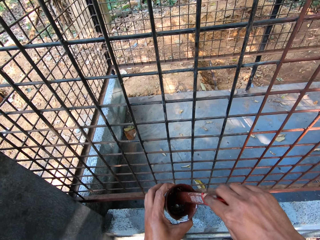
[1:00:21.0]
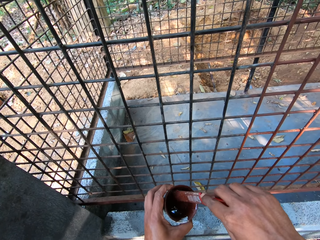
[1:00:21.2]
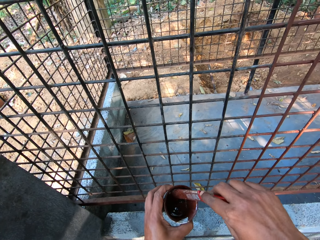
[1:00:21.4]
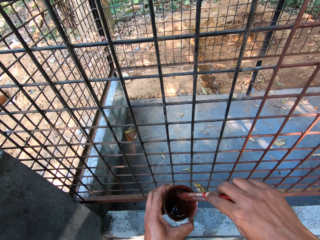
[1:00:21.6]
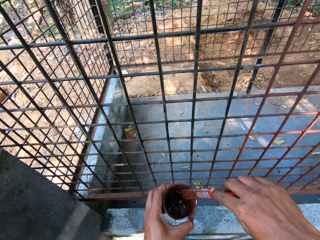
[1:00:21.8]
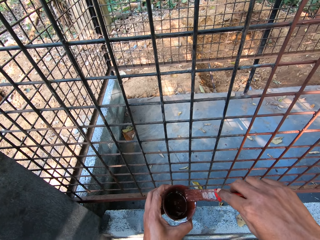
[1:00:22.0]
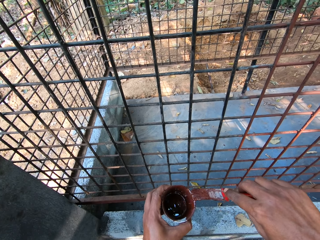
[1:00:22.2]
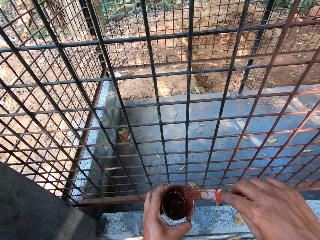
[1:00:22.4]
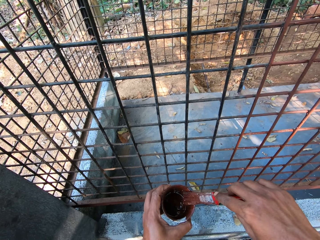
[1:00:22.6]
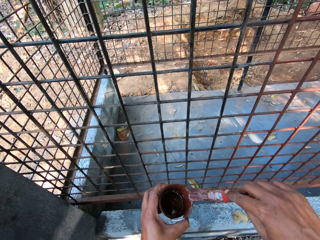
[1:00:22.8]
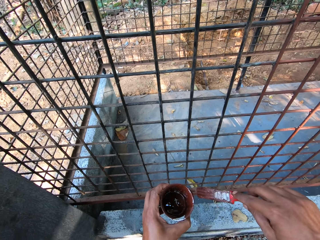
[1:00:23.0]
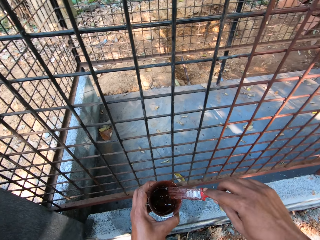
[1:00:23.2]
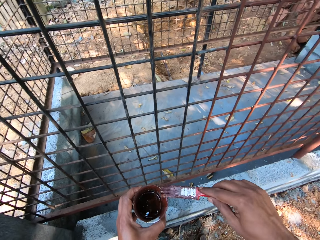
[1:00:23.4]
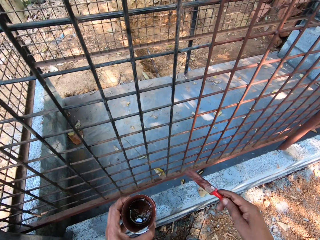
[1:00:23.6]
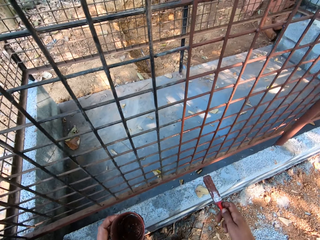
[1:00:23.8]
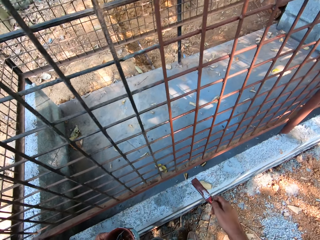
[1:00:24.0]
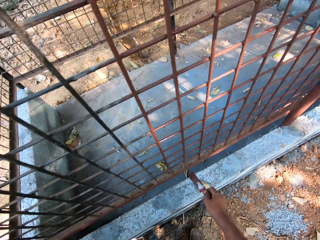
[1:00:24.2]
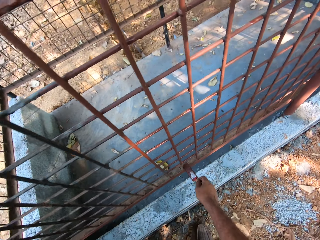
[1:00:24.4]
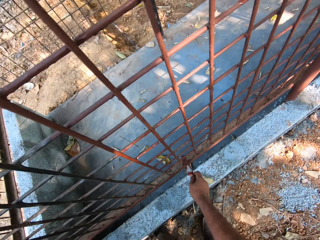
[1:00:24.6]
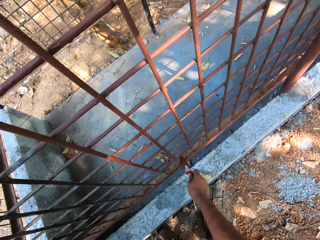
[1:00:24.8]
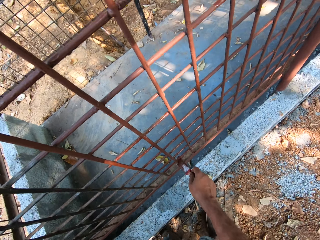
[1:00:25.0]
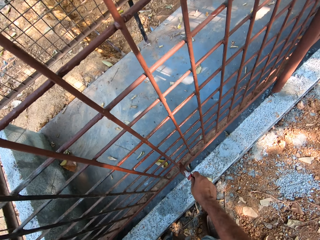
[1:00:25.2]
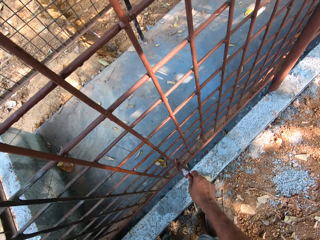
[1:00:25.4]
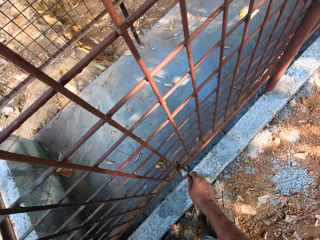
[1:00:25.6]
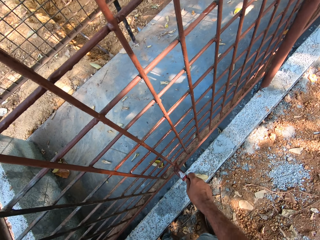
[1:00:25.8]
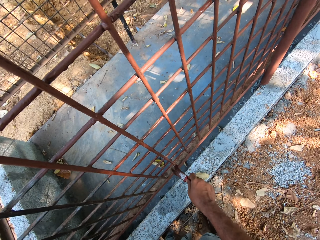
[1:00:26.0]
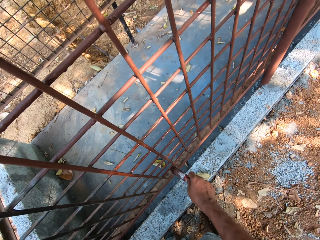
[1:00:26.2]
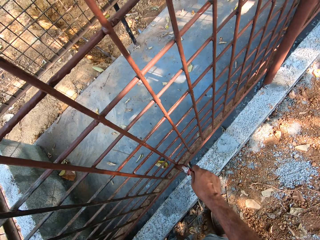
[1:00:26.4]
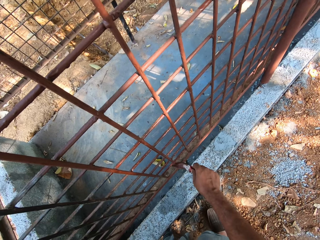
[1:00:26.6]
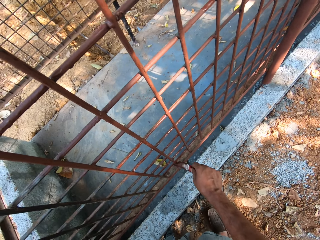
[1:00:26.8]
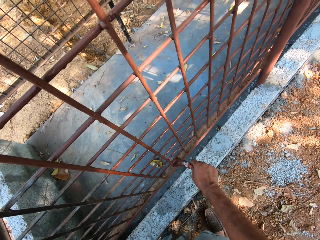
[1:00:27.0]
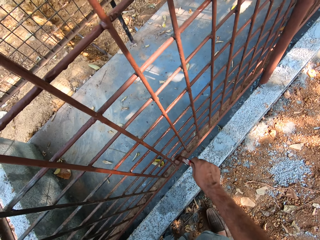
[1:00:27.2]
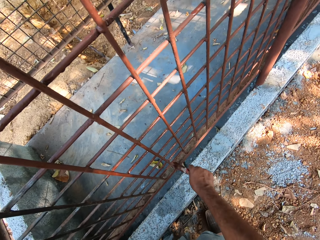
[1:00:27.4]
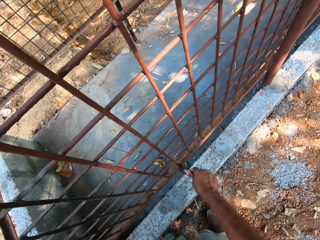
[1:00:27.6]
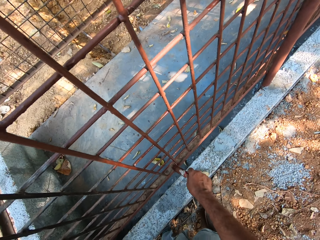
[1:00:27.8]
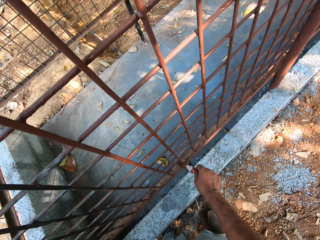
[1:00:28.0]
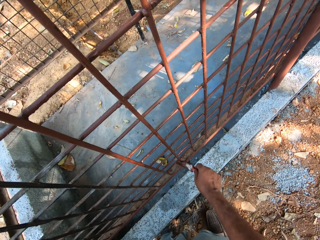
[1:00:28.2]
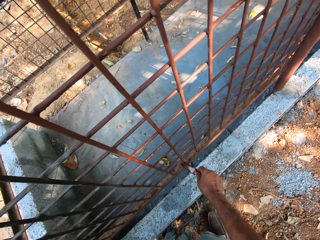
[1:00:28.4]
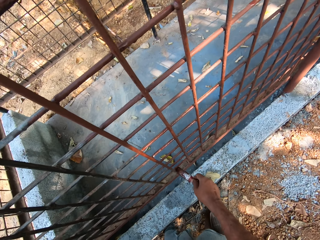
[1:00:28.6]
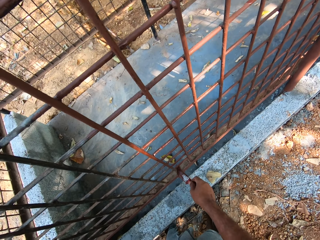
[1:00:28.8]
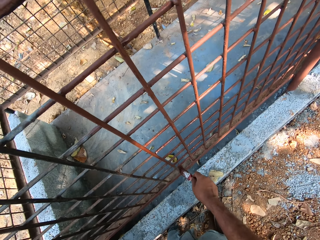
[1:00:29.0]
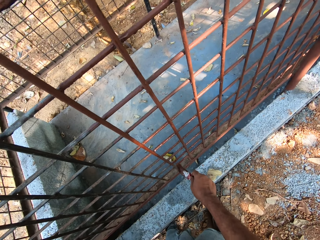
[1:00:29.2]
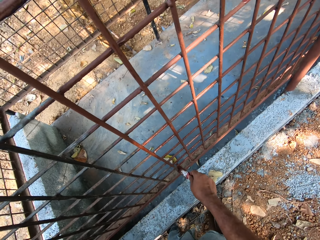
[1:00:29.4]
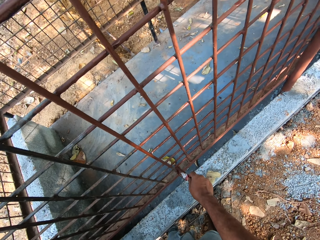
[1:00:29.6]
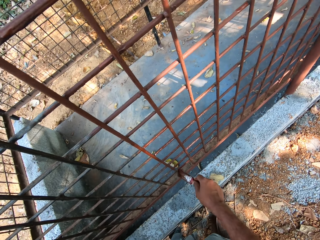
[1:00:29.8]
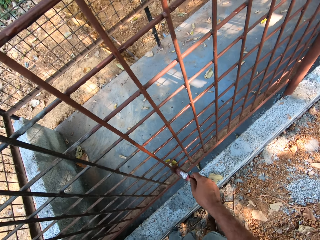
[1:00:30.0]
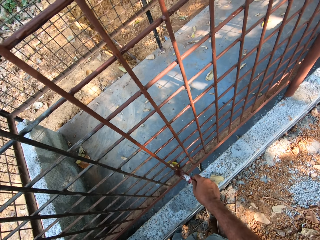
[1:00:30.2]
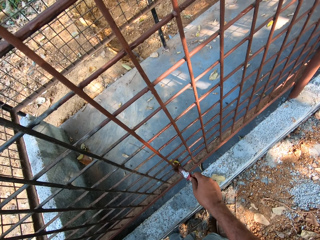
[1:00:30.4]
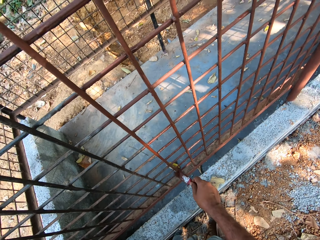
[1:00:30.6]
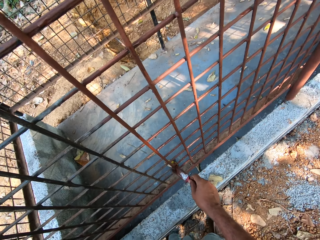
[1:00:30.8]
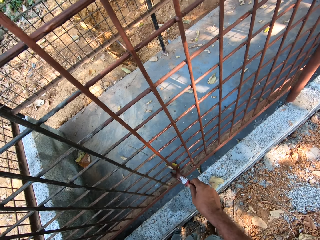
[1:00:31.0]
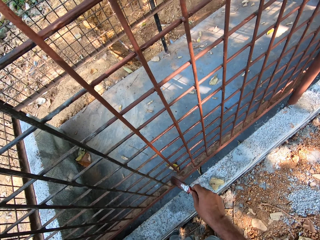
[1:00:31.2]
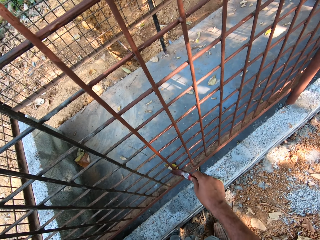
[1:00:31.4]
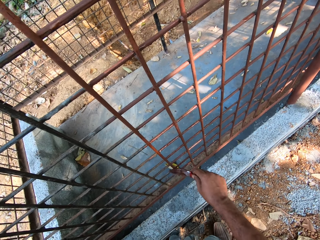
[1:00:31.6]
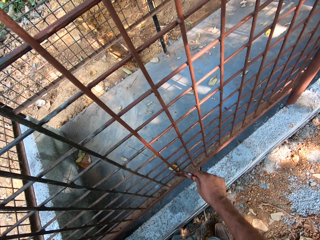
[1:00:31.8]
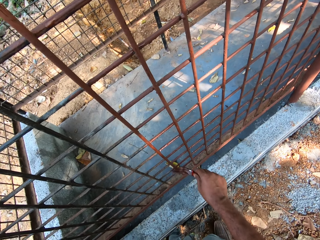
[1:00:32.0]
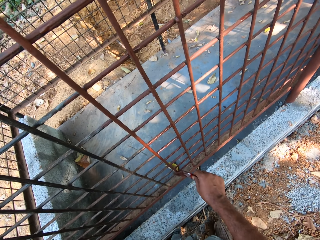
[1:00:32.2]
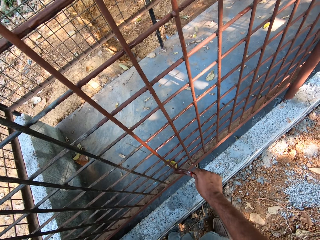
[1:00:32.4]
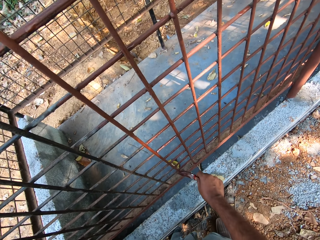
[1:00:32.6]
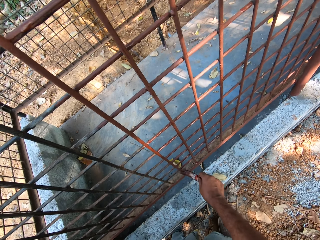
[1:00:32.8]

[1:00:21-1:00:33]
The camera wearer dabs the paintbrush on the paint can with his right hand. He paints the cage with the paintbrush in his right hand.

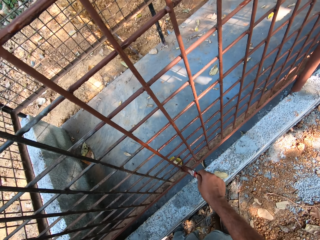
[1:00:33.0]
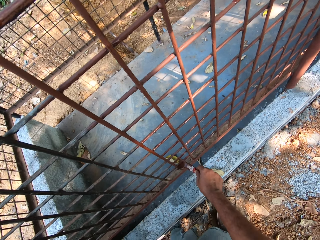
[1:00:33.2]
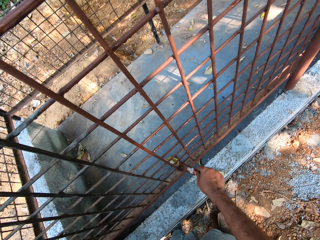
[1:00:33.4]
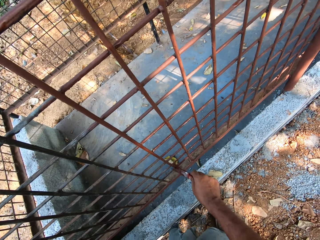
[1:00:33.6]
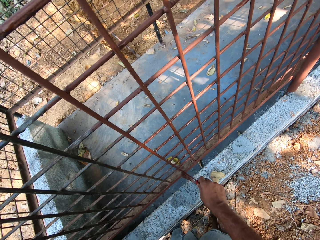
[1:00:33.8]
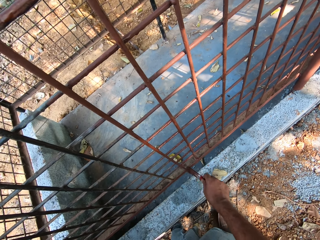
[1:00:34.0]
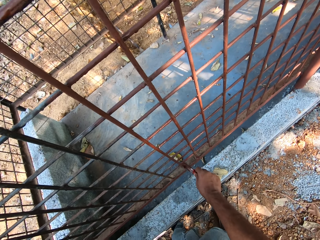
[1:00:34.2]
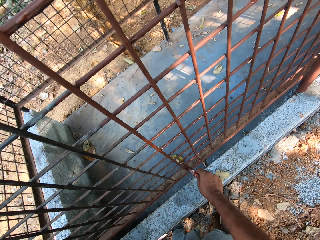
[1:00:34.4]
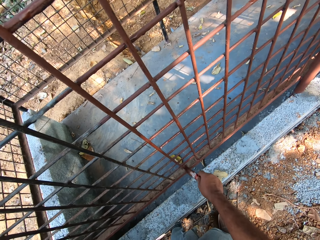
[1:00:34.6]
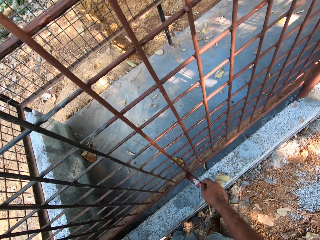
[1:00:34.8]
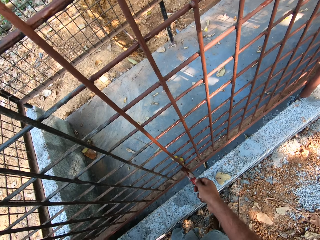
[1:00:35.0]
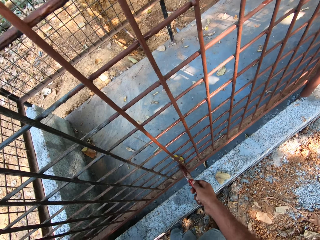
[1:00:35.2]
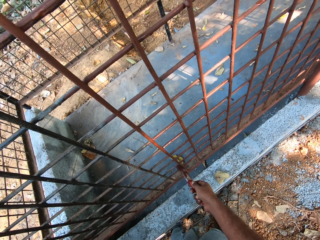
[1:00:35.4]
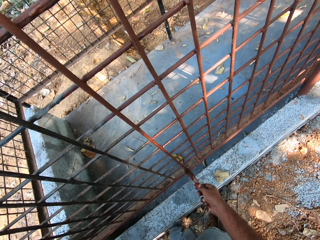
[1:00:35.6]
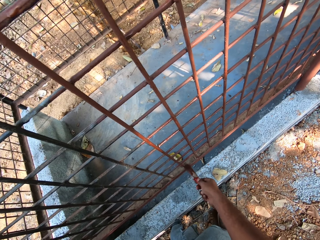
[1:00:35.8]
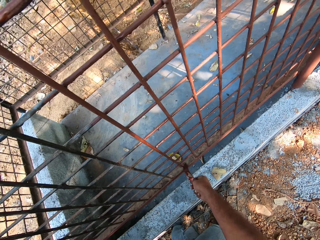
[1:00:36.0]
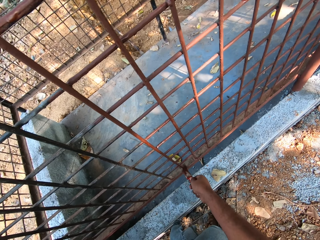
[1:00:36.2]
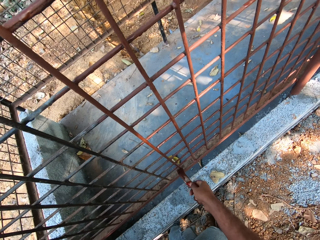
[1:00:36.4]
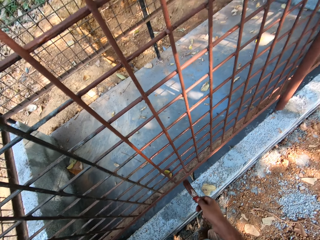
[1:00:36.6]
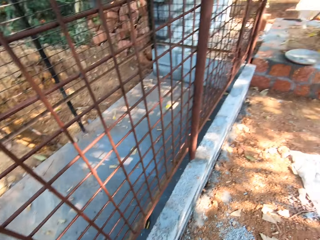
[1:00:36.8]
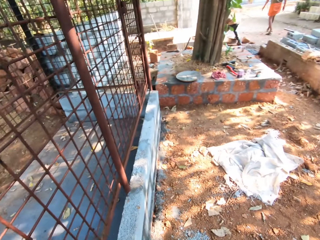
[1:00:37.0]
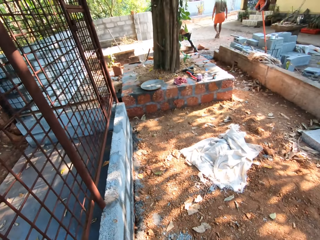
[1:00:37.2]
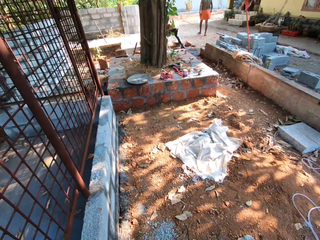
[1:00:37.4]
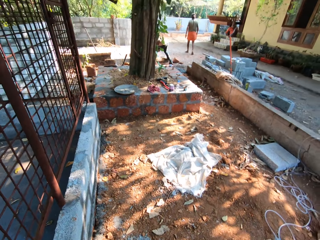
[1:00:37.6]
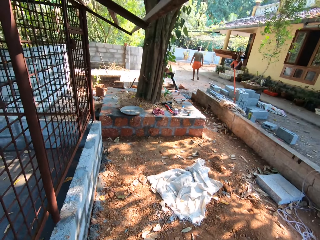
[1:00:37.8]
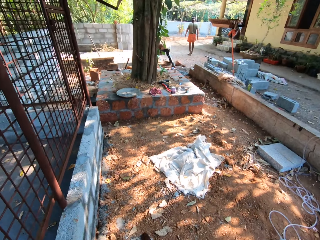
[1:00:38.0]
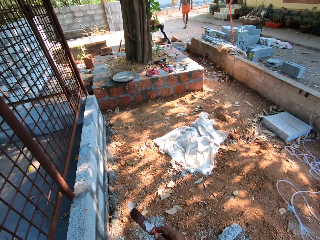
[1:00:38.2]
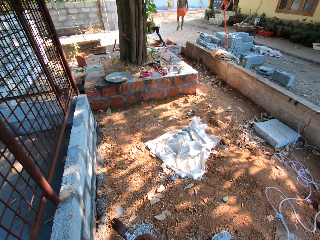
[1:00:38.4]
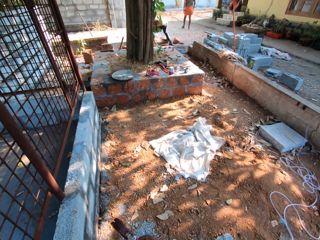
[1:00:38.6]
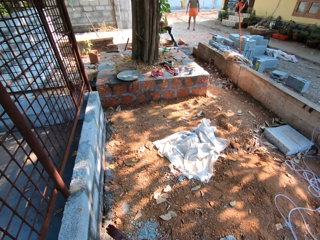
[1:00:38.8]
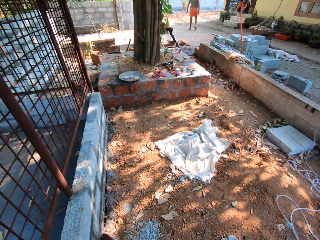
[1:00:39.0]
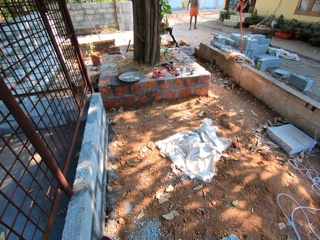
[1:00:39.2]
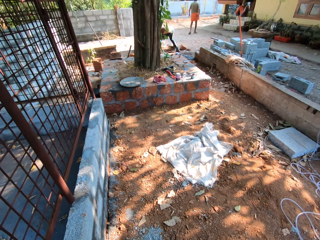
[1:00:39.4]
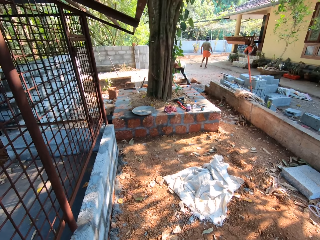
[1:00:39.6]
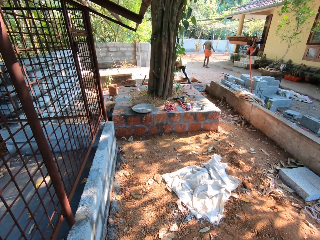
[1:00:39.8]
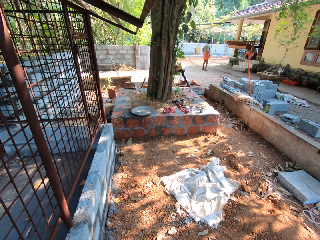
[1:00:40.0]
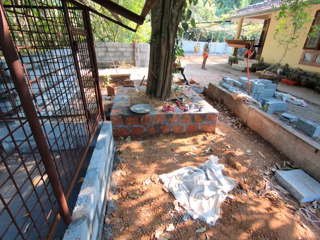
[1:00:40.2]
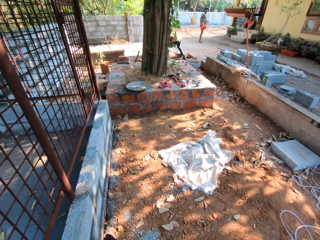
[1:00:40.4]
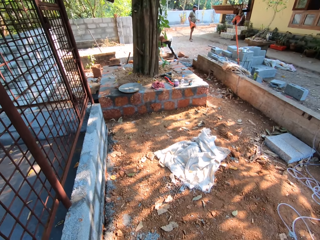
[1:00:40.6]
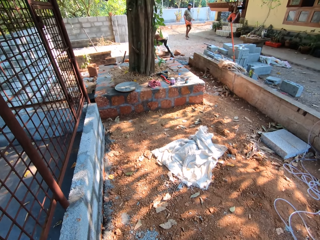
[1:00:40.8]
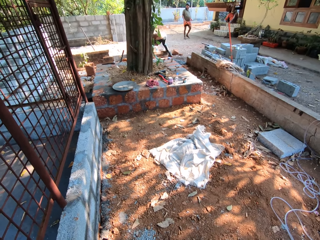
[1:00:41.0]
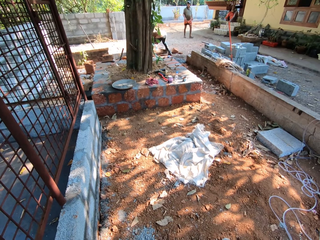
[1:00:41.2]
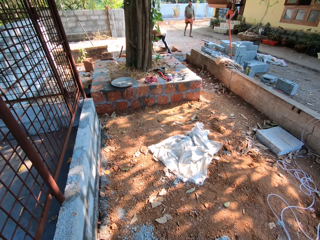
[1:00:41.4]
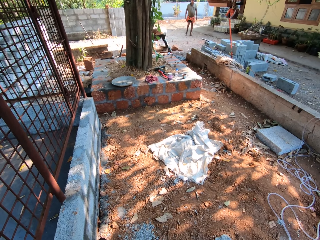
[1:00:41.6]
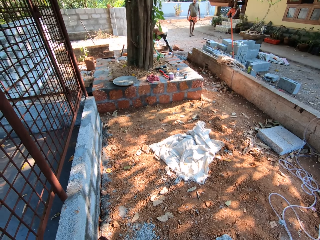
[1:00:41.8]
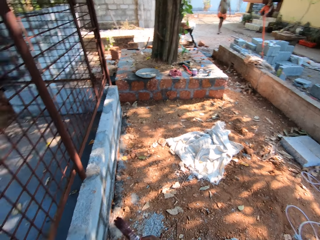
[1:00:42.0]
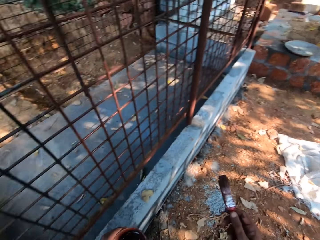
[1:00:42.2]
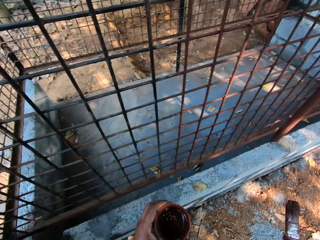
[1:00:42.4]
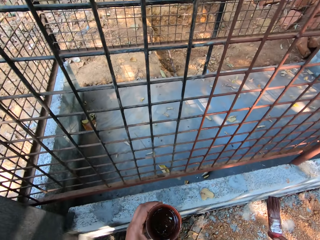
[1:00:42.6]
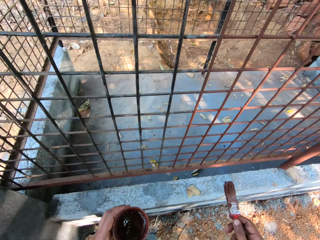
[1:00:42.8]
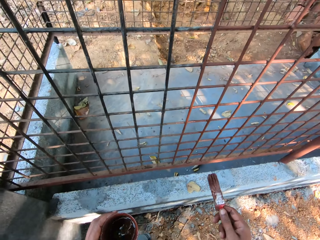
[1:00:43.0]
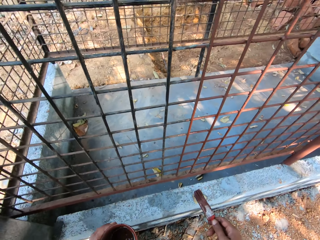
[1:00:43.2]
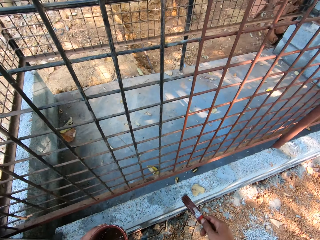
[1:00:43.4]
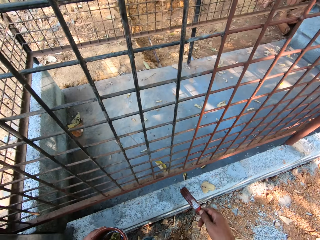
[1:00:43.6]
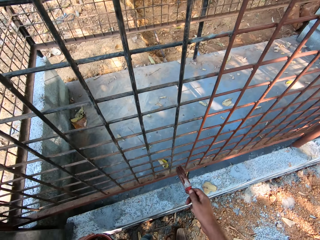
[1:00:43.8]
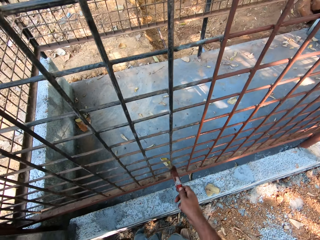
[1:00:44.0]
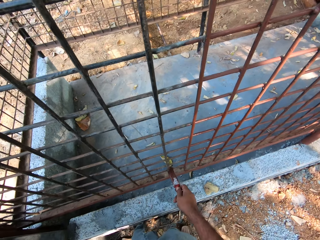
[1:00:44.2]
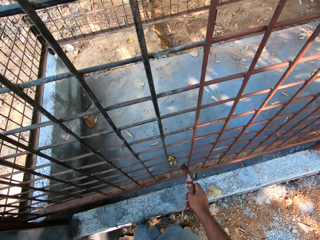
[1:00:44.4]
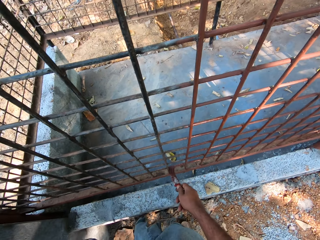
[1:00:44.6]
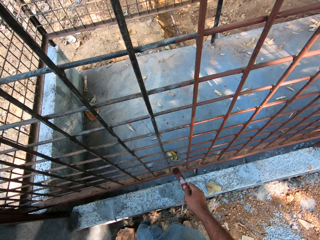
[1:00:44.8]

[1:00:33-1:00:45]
The camera wearer interacts with a man. He paints the cage with the paintbrush in his right hand.
